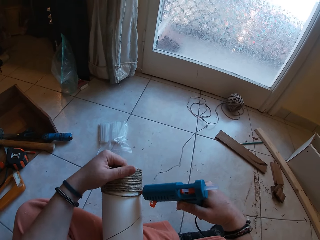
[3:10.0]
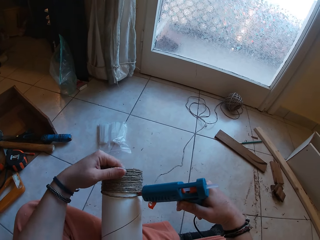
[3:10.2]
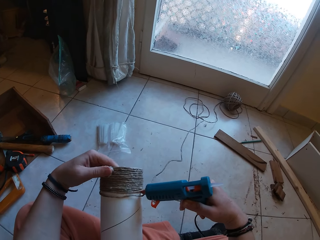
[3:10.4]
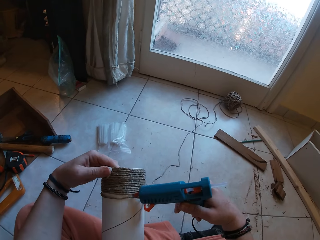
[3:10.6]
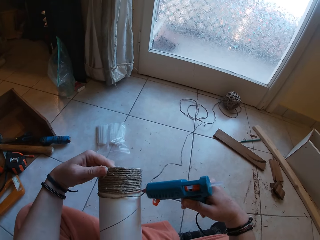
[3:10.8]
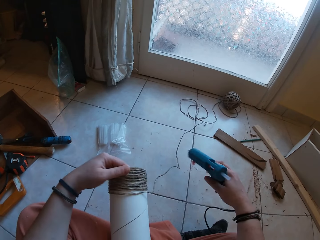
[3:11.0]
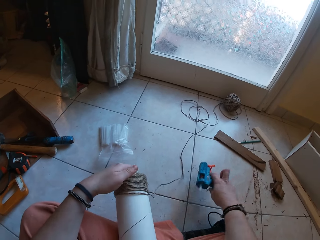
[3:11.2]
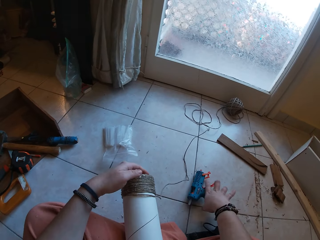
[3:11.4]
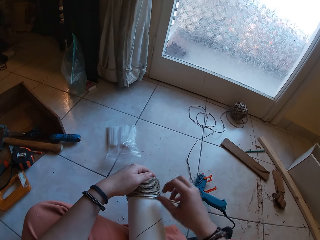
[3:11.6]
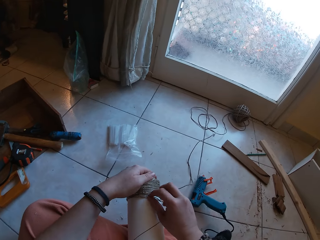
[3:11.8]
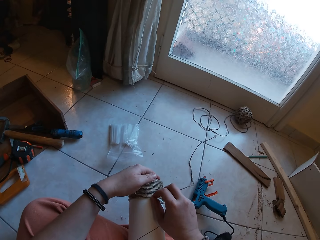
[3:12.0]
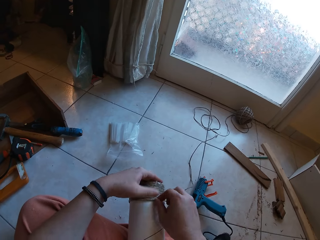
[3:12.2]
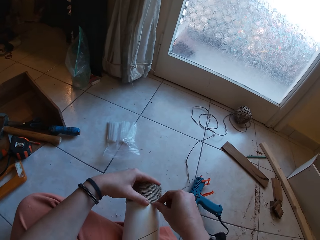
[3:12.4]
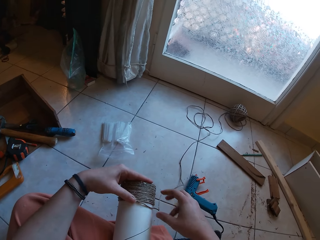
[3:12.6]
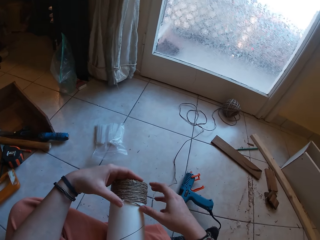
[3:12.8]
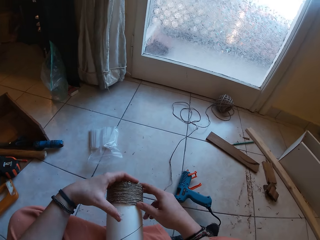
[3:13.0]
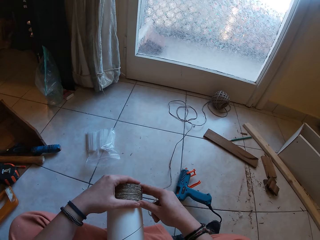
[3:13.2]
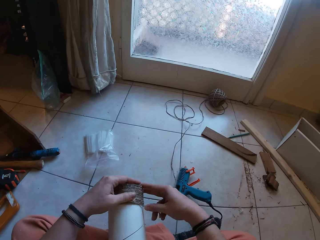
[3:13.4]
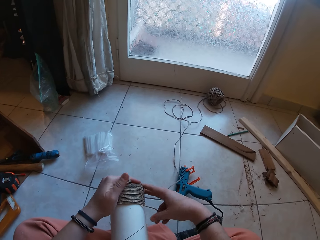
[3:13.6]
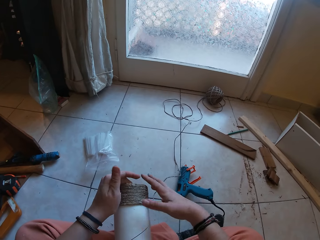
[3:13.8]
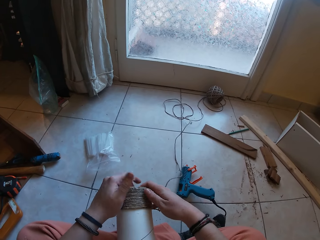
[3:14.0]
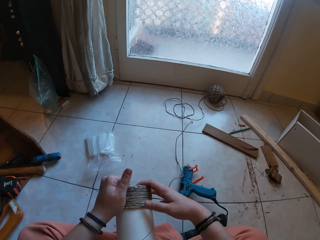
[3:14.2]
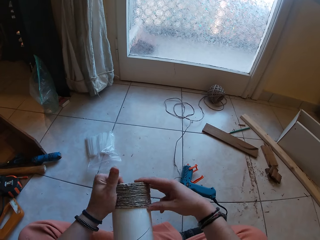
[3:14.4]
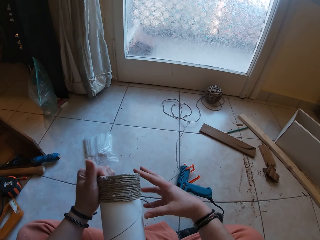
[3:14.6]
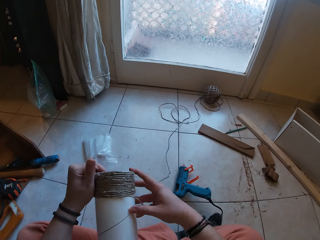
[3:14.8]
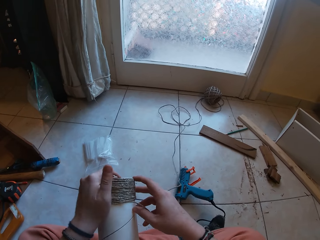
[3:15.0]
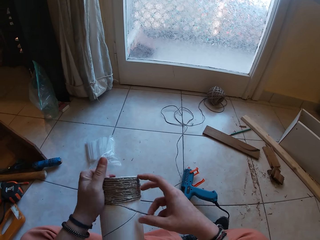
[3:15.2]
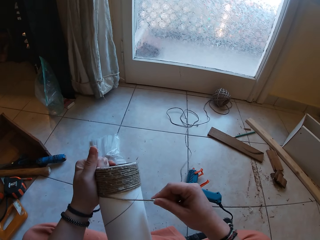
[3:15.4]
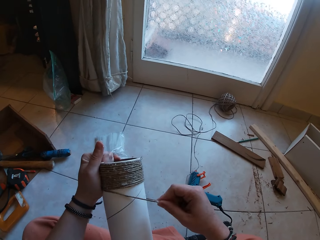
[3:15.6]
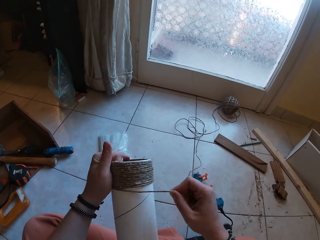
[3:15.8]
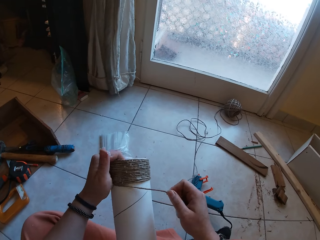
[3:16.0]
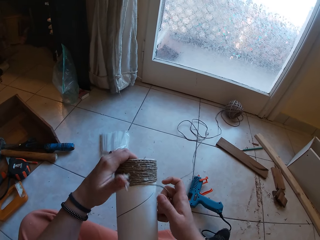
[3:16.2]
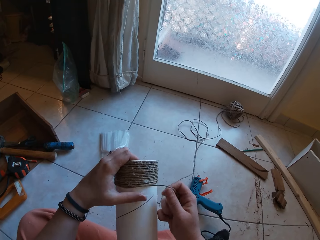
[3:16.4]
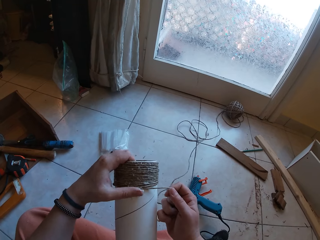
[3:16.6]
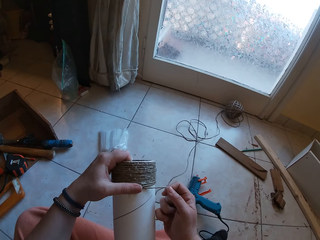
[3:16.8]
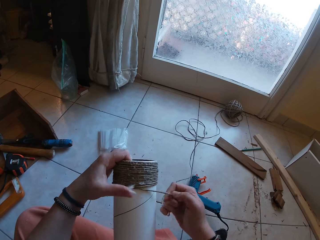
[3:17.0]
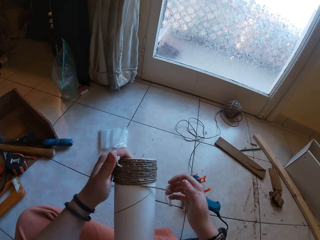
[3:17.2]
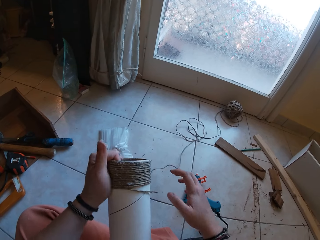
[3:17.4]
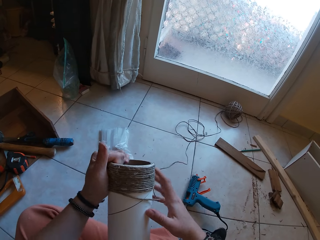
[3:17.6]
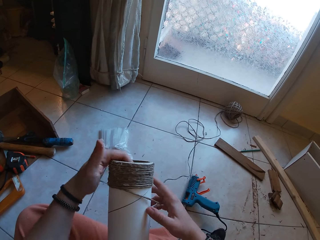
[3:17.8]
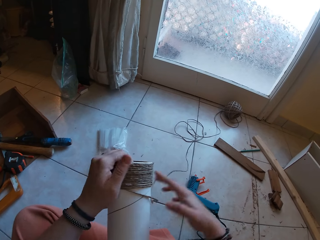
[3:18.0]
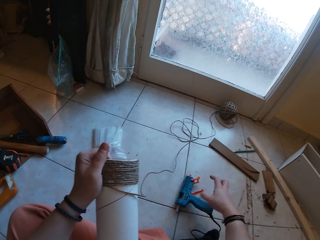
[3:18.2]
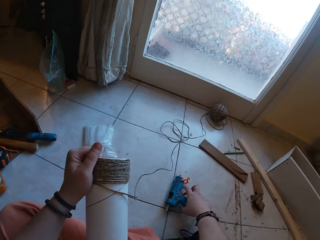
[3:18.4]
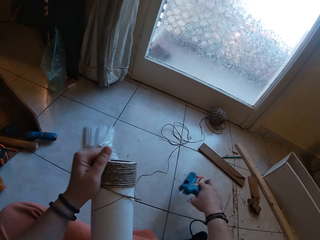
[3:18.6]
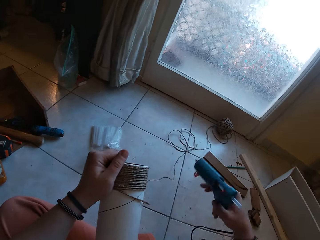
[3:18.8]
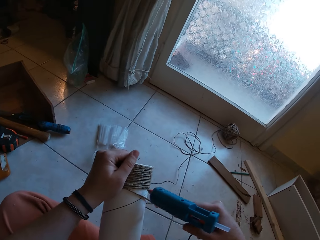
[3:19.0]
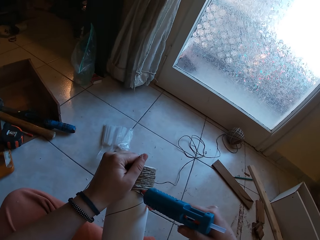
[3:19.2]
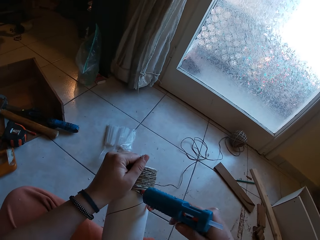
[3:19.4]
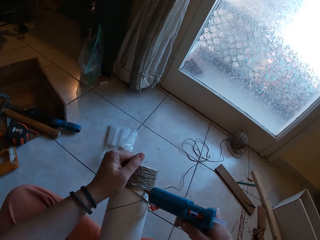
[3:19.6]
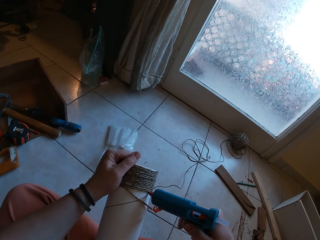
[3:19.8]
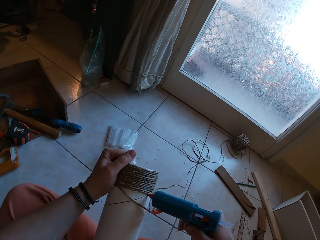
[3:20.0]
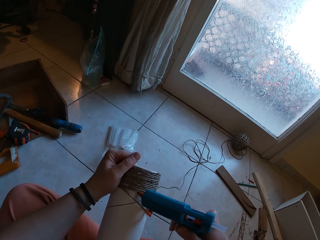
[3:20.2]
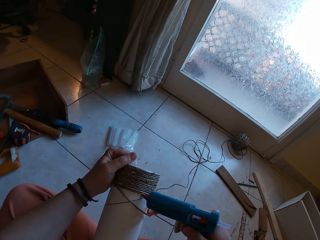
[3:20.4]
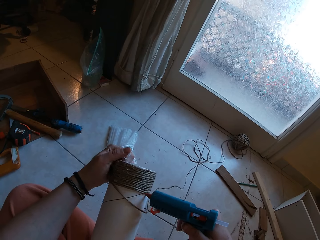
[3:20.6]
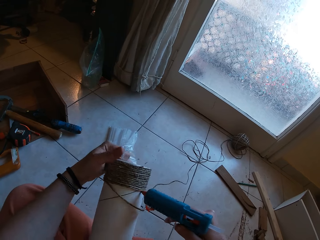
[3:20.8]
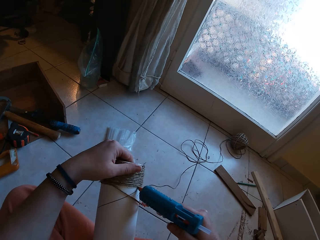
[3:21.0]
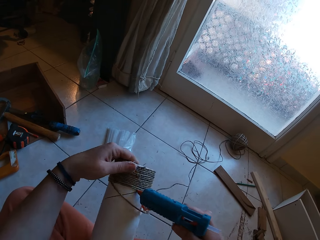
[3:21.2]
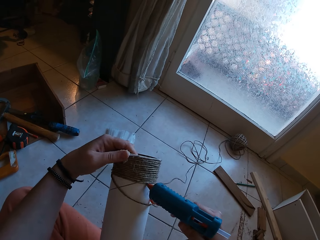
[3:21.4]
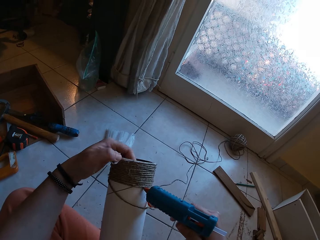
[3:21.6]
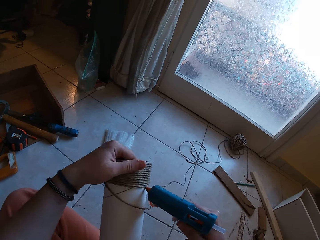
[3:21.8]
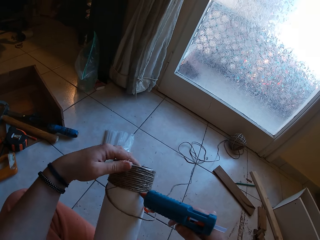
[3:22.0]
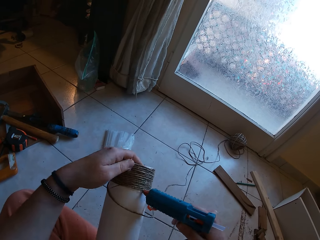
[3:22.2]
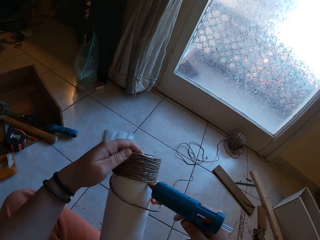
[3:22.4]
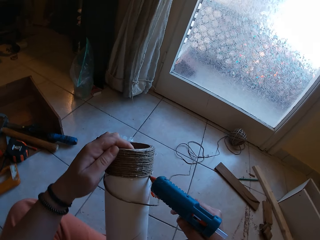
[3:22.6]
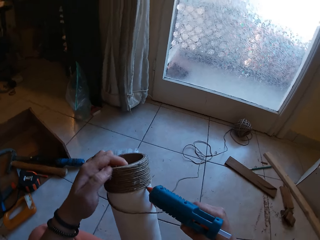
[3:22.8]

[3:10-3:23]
The camera wearer drops the glue gun on the floor with her right hand. She adjusts the twine on the cardboard tube with her right hand. She holds the cardboard tube with both hands. She rolls the twine on the cardboard tube with her right hand. She holds the cardboard tube with both hands. She picks the glue gun from the floor with her right hand. She applies glue on the cardboard tube with the glue gun in her right hand.

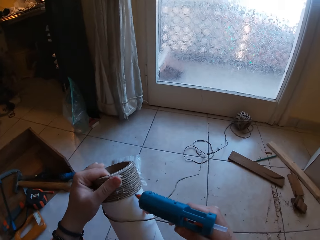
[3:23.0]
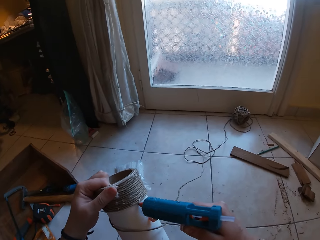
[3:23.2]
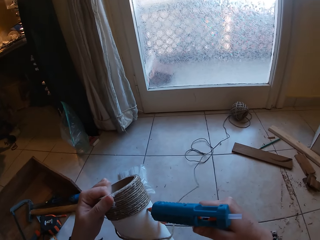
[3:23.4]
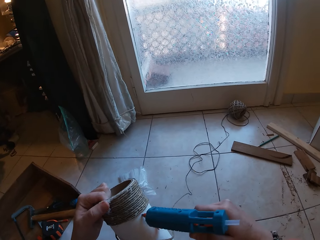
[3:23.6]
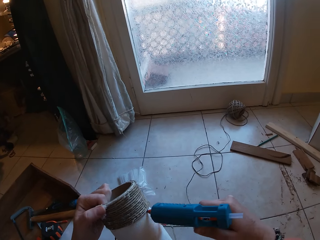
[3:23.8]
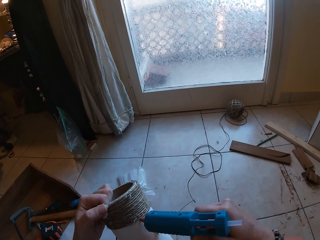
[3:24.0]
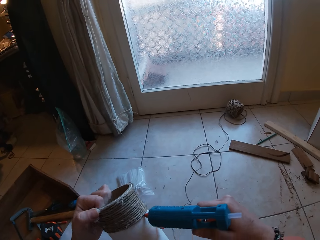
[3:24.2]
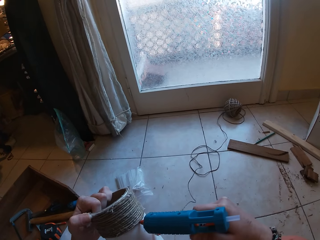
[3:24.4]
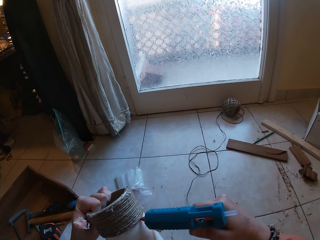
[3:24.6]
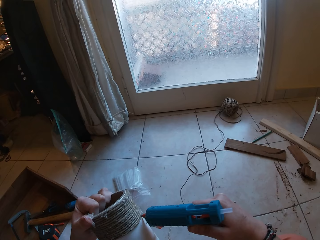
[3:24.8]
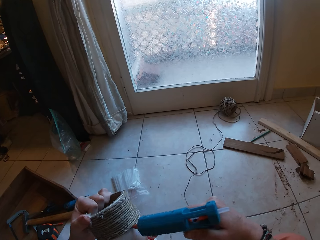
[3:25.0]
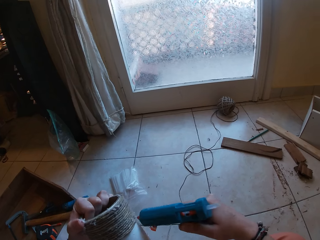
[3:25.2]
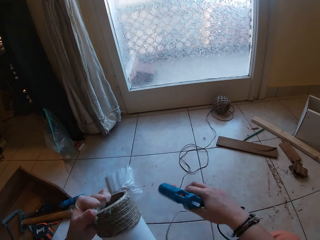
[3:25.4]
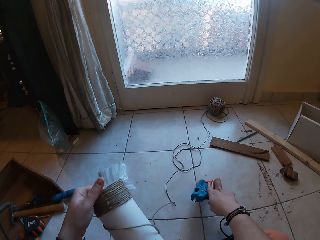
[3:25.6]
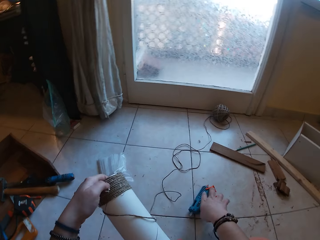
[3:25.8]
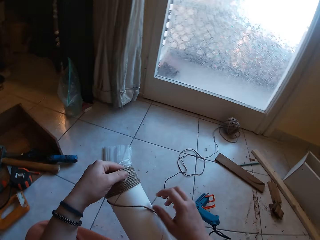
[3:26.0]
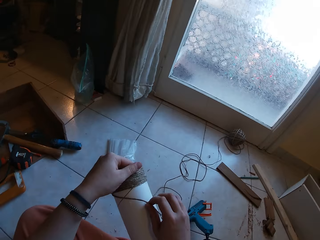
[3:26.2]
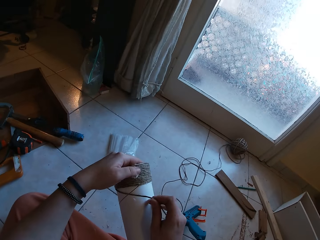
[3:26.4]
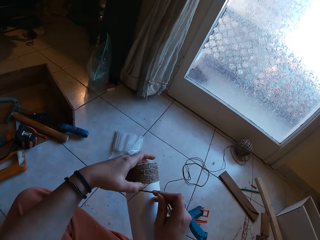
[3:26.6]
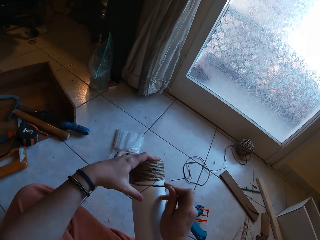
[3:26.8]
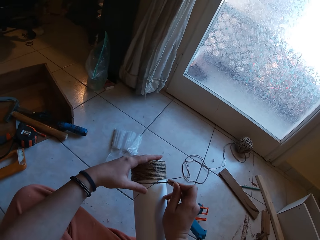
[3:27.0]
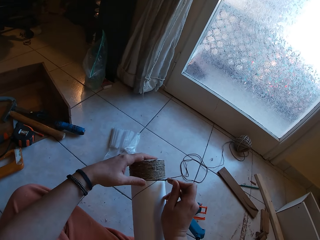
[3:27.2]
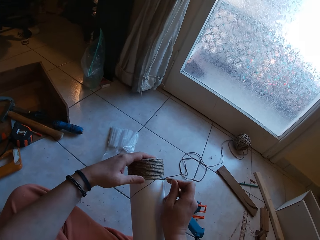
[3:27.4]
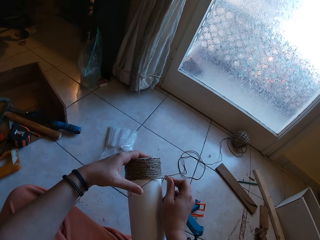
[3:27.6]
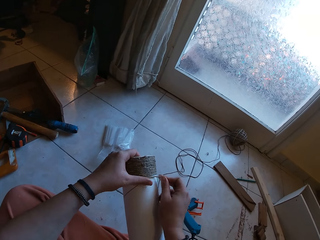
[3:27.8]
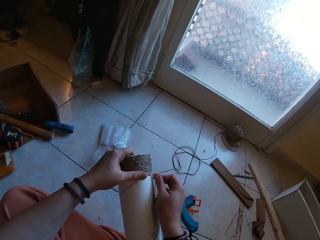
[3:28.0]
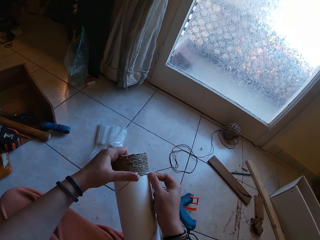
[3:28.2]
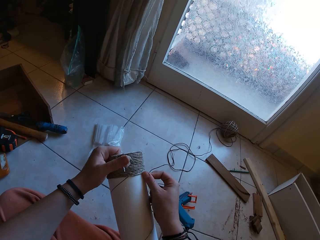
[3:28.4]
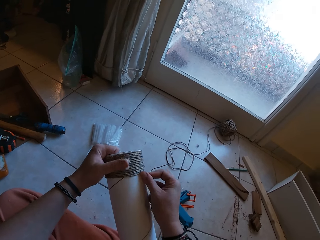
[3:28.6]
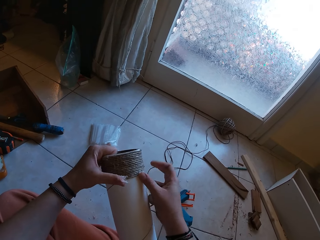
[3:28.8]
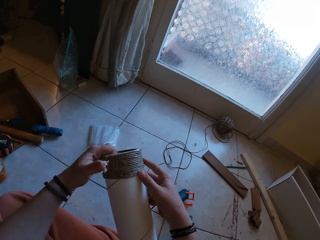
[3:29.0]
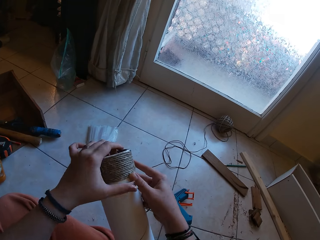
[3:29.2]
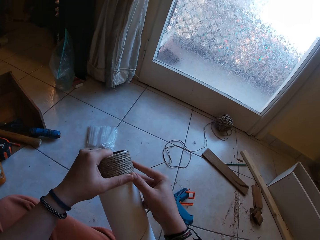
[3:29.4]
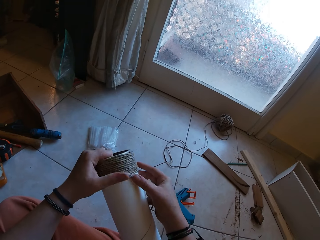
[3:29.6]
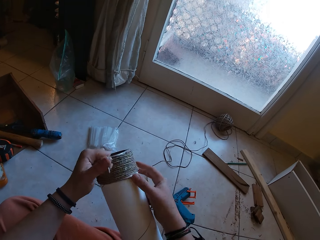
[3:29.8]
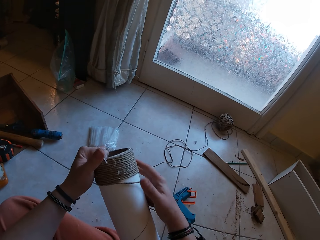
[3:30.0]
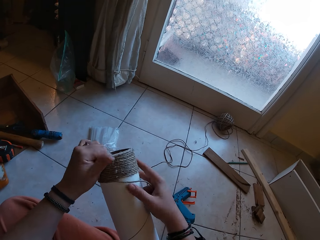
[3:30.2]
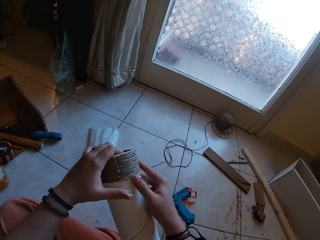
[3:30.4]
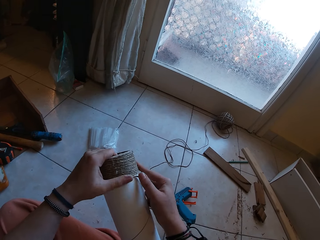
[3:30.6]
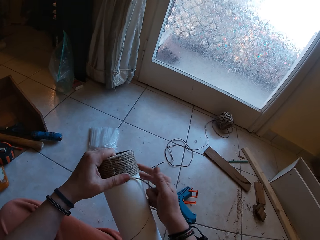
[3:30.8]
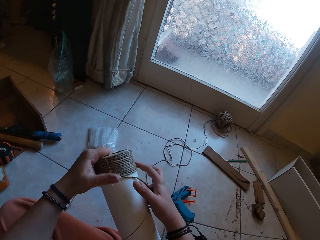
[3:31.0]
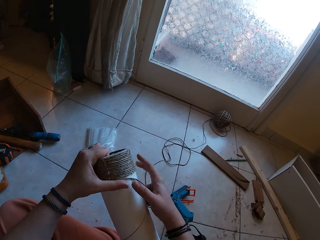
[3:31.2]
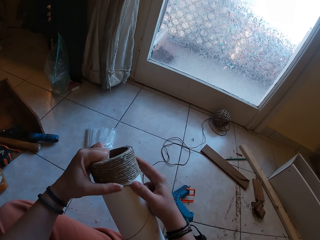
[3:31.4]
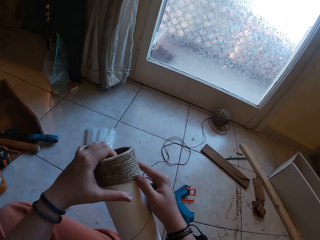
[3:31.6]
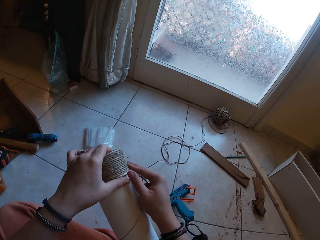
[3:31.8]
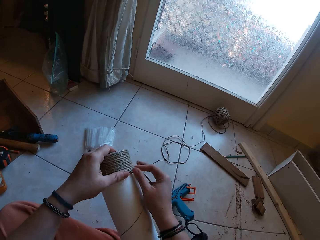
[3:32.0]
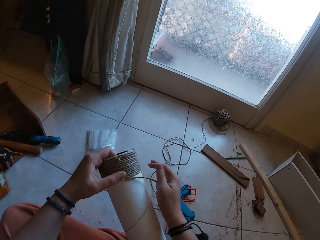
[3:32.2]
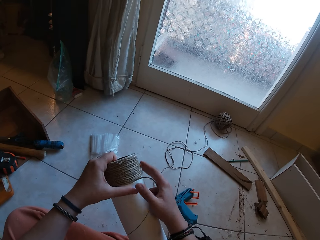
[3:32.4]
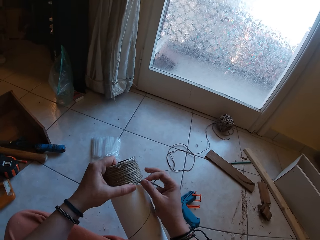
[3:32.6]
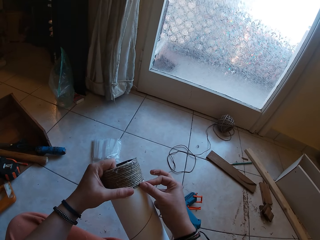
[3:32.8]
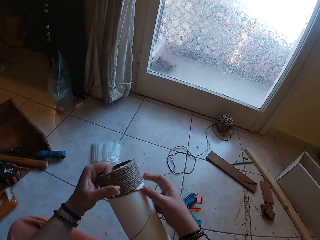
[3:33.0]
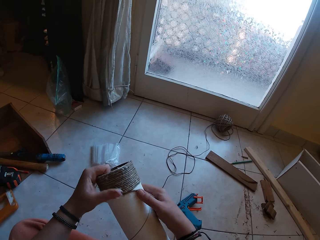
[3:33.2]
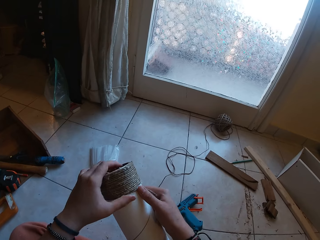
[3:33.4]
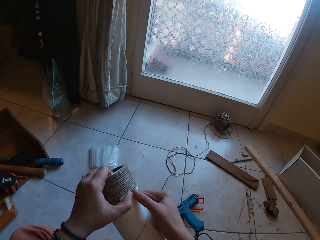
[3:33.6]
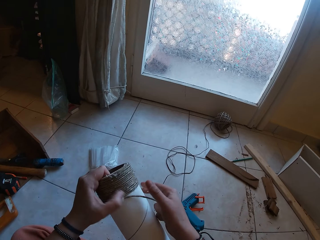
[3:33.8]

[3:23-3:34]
The camera wearer drops the glue gun on the floor with her right hand. She rolls the twine on the cardboard tube with her right hand. She aligns the rope on the carton.
